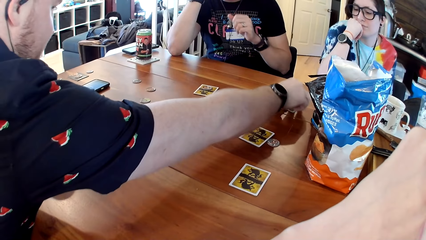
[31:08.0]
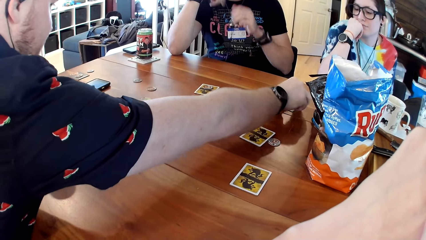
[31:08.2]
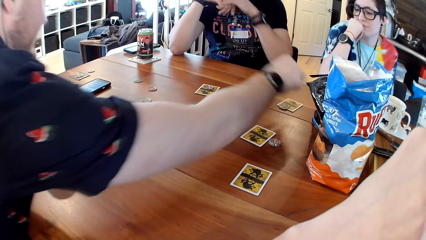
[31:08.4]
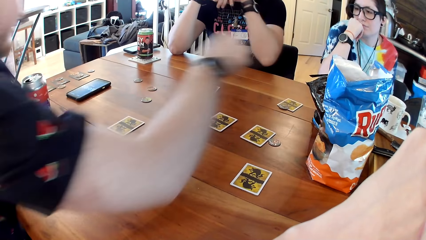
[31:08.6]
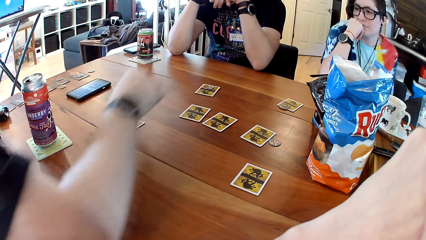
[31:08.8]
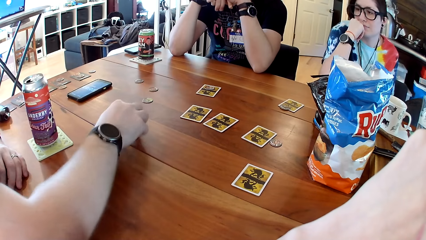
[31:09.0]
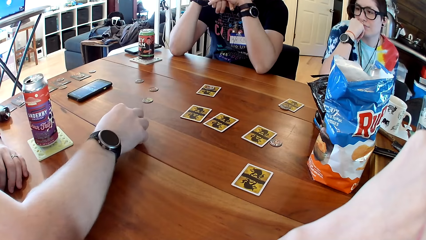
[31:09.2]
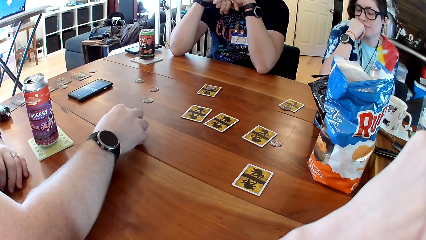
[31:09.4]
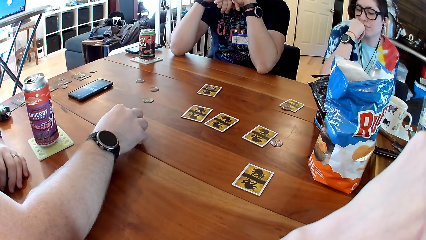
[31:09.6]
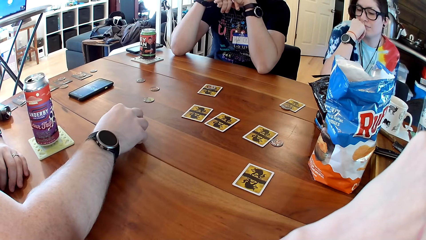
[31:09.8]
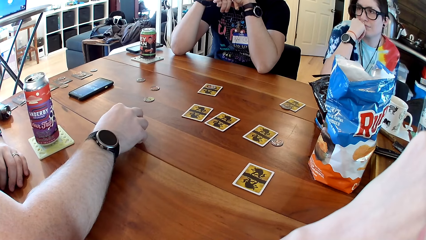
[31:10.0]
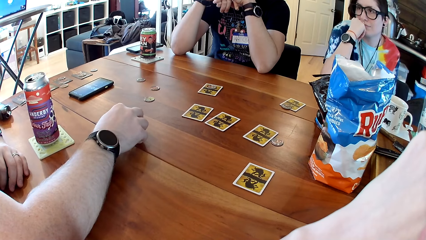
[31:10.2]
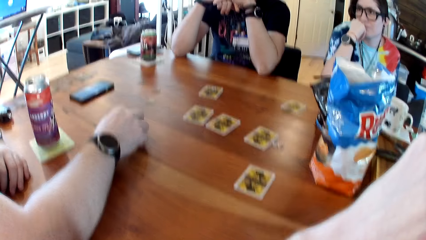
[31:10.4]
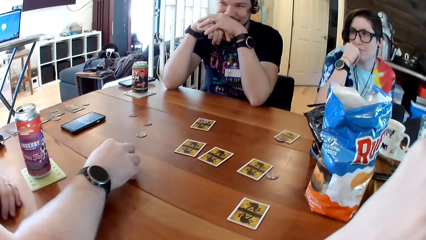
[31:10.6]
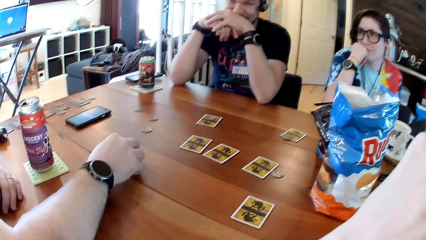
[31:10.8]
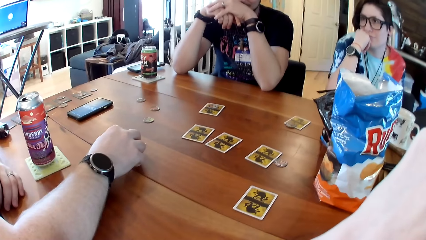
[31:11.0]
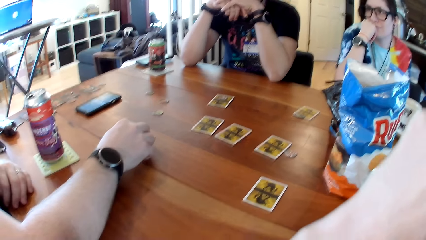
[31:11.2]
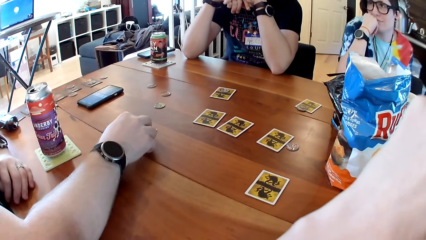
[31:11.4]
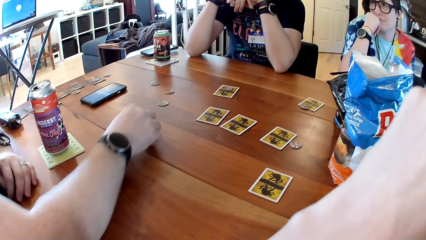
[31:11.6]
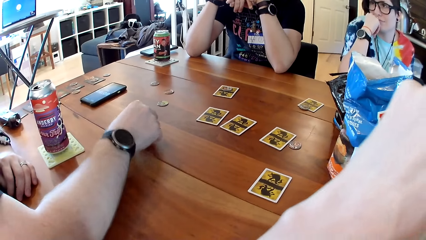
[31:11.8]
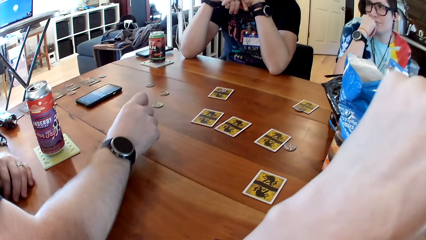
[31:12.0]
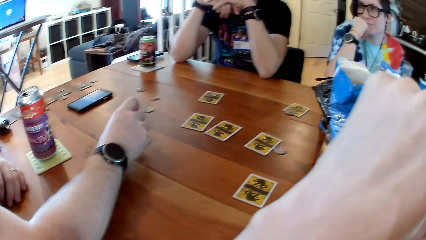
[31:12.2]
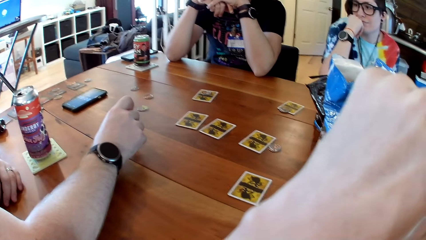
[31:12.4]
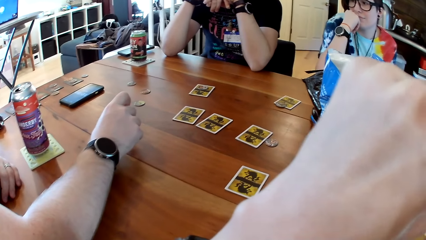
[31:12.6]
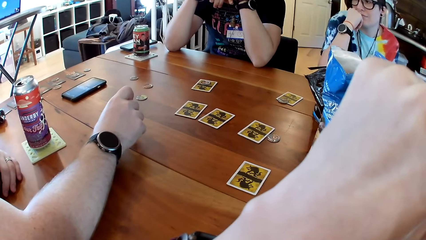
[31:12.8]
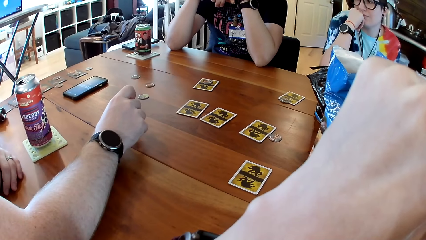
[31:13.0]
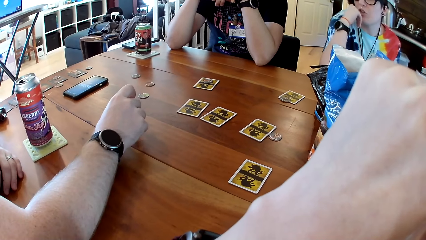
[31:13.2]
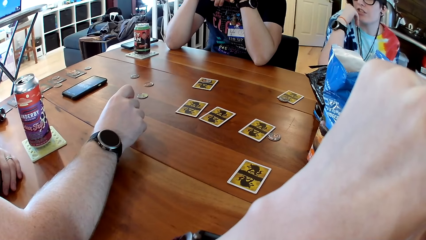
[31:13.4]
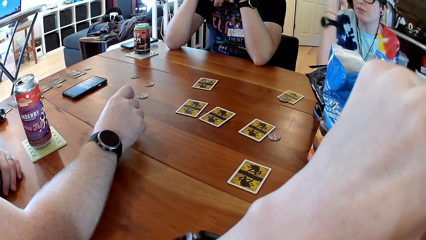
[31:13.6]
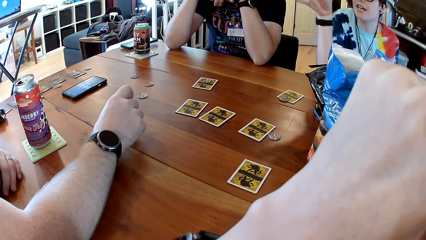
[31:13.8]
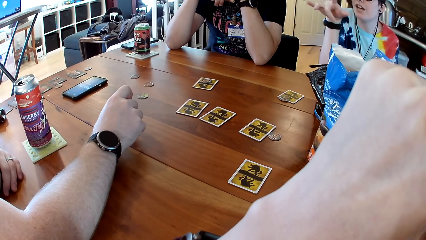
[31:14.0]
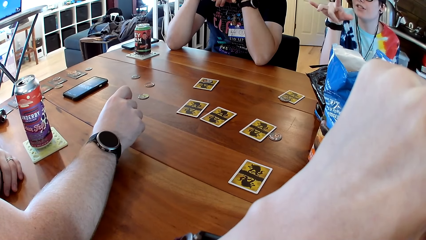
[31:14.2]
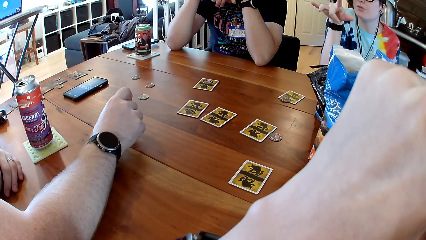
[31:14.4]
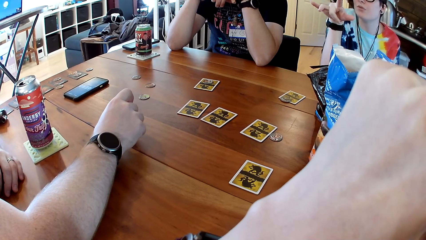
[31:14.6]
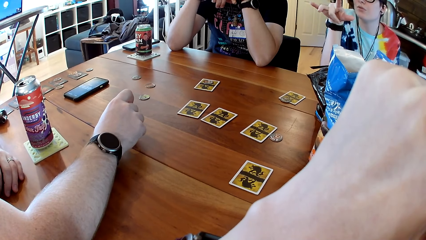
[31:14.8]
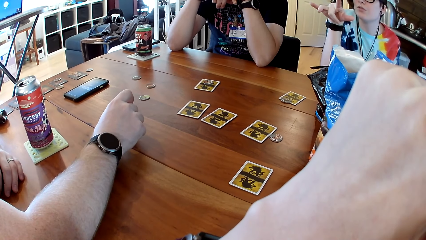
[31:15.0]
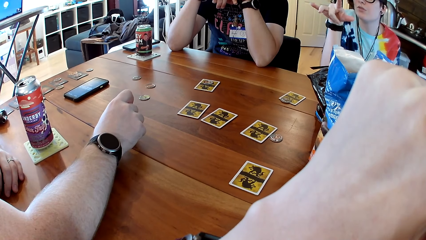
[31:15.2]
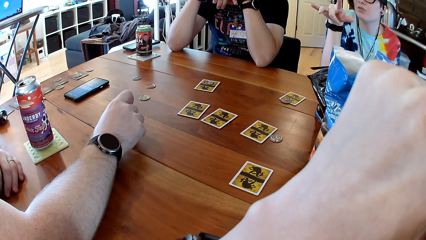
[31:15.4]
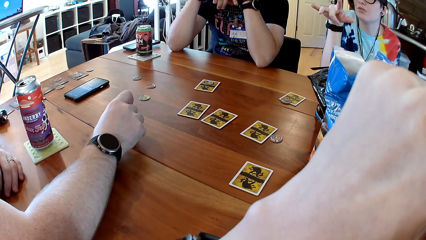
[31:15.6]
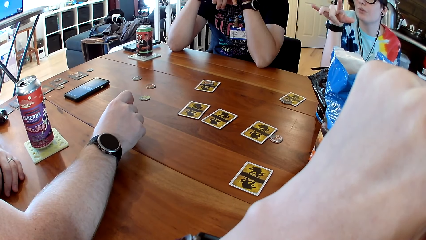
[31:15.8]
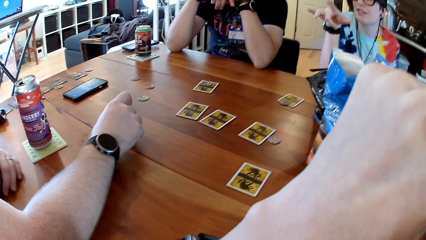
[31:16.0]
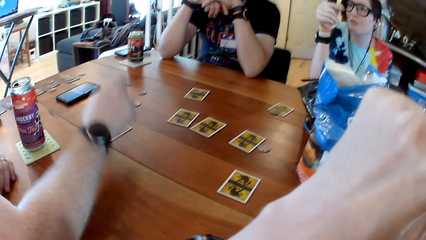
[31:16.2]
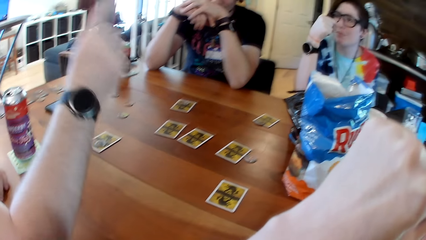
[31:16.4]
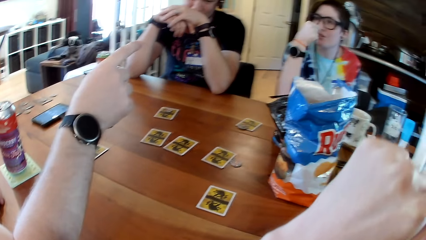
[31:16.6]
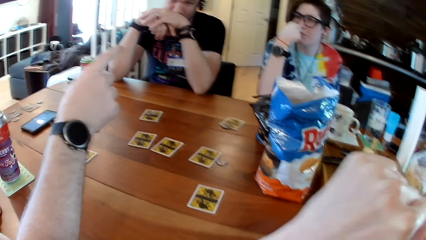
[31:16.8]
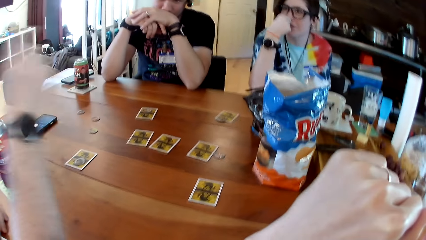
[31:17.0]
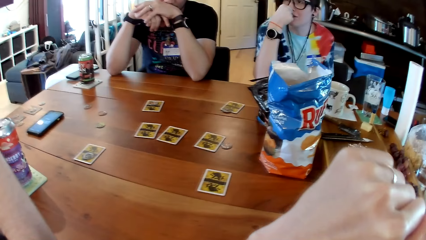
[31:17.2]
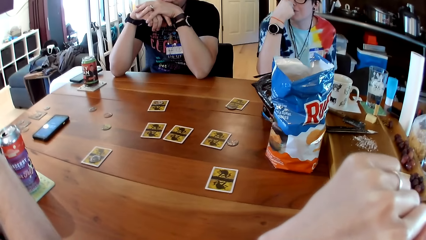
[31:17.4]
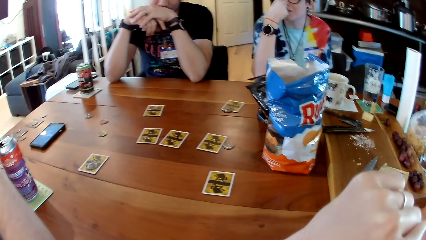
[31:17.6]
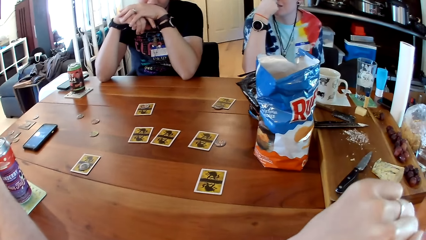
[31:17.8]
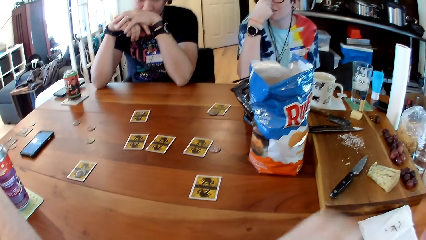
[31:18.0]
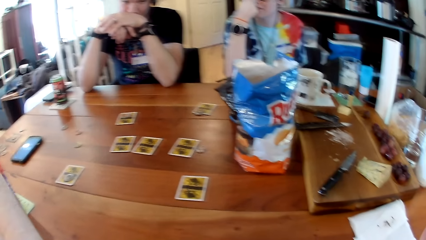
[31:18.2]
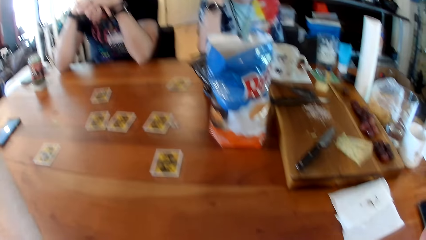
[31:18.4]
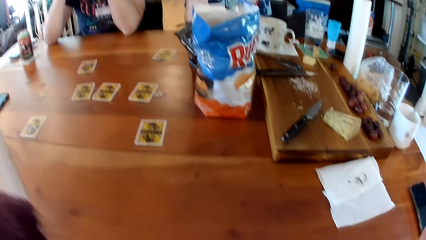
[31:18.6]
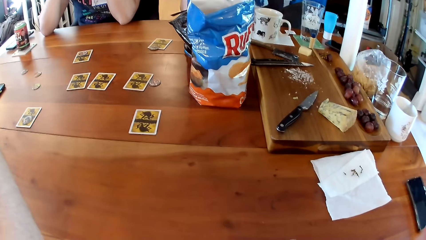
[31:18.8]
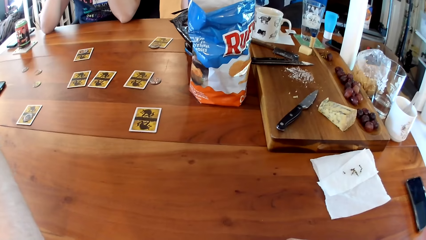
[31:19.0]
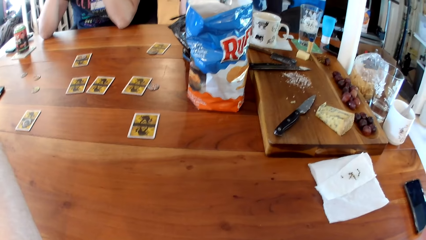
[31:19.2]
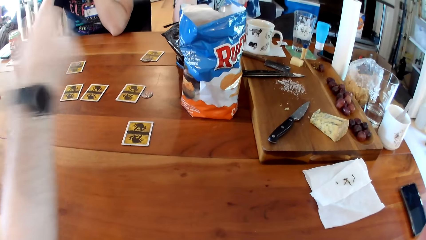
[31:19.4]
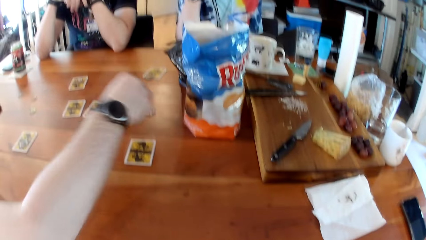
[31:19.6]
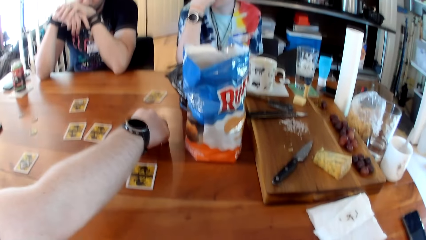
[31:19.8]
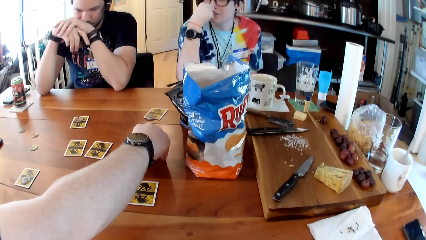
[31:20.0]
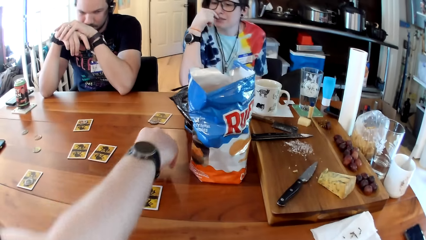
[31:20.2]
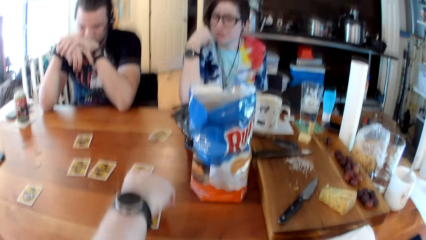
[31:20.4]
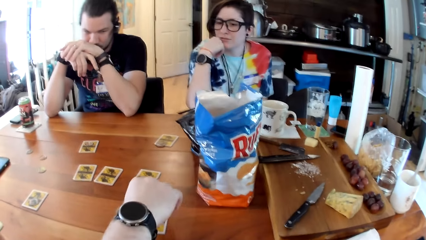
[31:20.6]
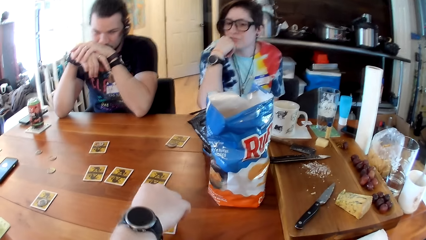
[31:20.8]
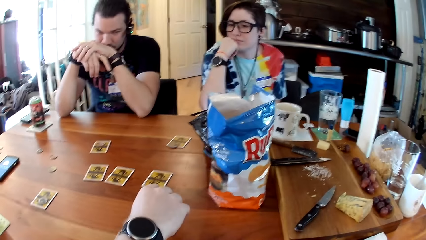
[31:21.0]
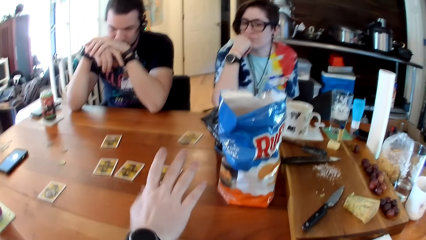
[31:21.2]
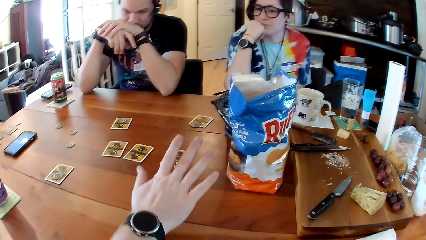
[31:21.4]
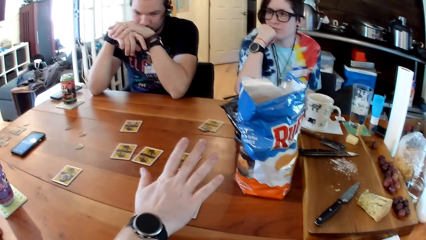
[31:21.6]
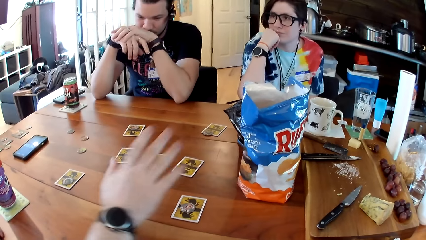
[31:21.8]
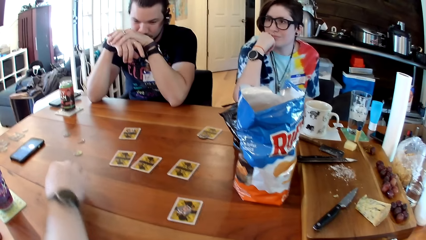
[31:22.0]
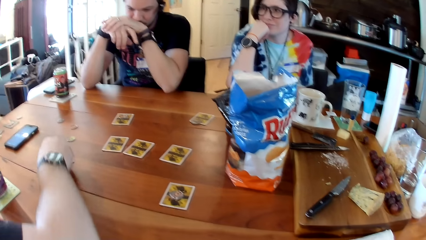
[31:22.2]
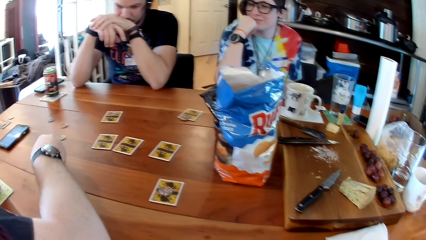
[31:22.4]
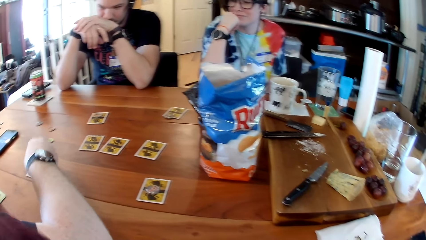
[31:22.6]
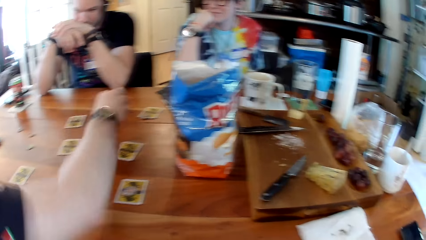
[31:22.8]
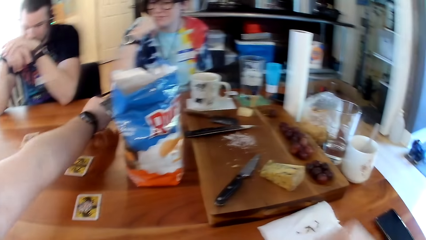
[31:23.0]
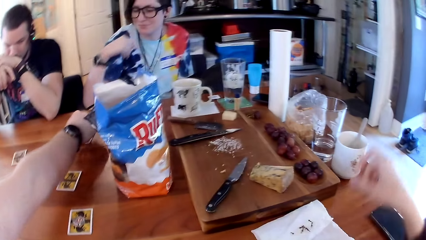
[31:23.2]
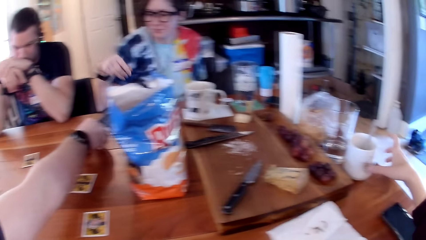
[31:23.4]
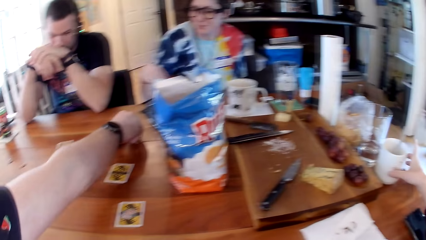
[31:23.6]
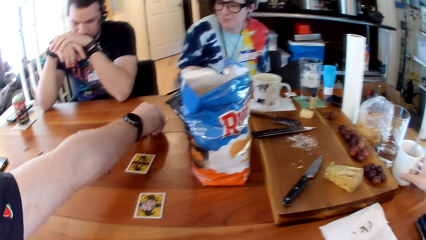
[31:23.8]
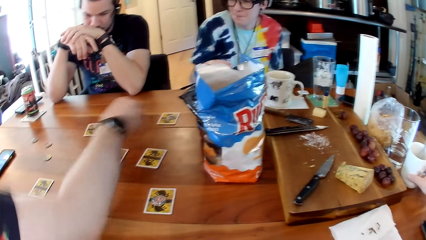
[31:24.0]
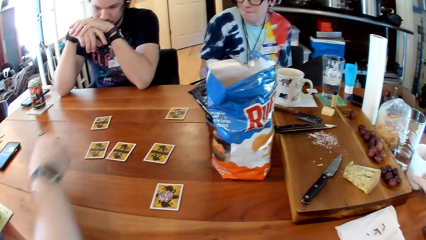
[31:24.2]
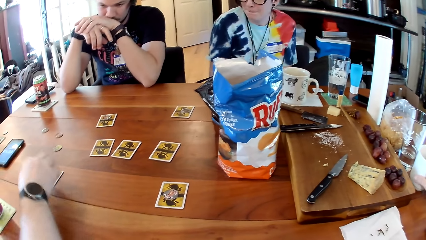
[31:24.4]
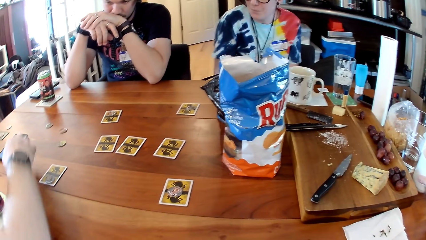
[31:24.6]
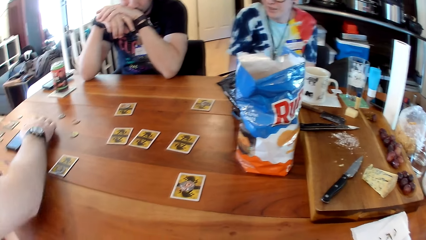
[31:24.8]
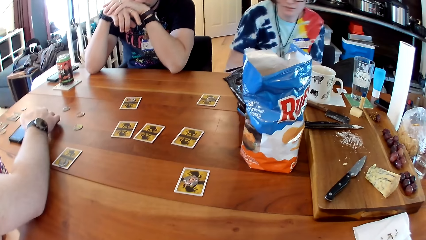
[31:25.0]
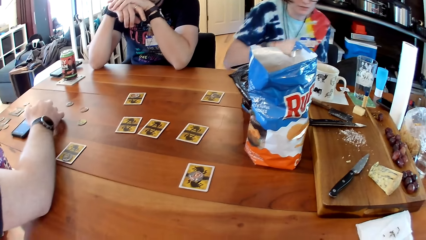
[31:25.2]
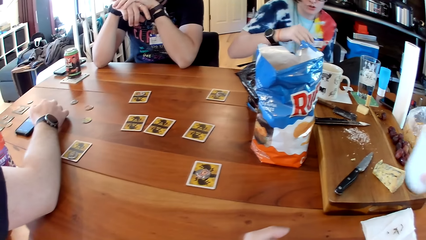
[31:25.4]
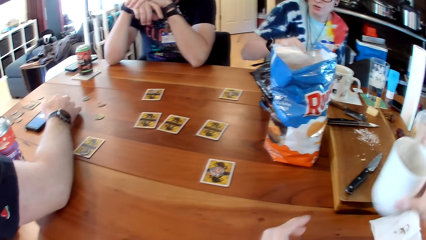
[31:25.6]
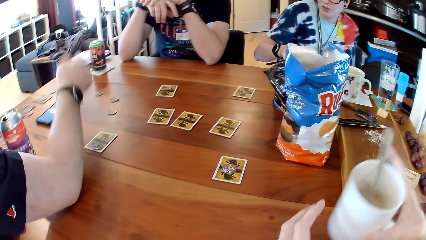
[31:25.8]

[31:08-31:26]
A man drops the chip on the card with his right hand. The man picks the chip from the card with his right hand. The man places the chip on the card with his right hand. The camera wearer looks around. The man picks the chip from the table with his right hand. The man drops the chip on the card with his right hand. The man picks the chip from the card with his right hand. The man drops the chip on the card with his right hand. The man picks the chip from the card with his right hand. The camera wearer picks a cup from the table with her right hand. The man drops the chip on the card with his right hand. The man operates the phone with his right hand.
